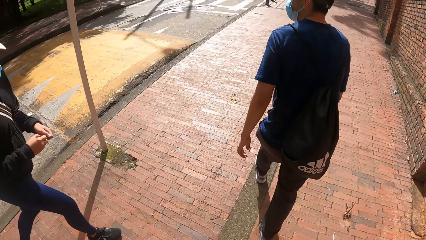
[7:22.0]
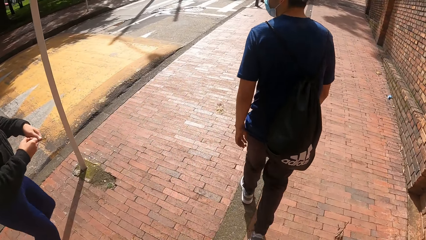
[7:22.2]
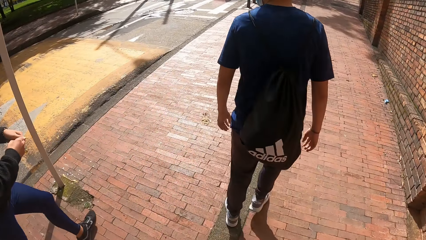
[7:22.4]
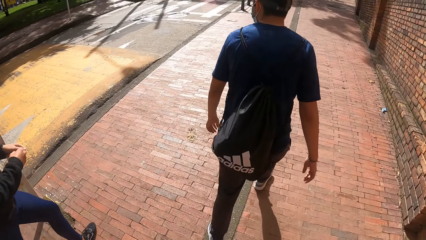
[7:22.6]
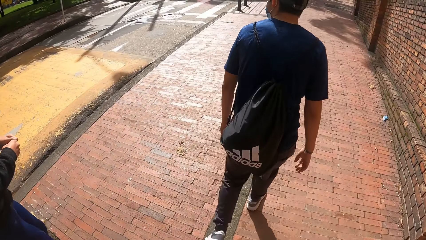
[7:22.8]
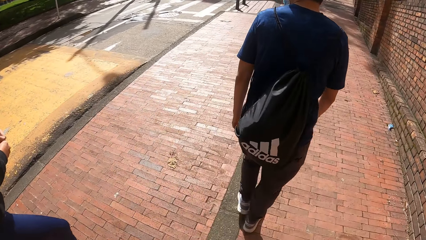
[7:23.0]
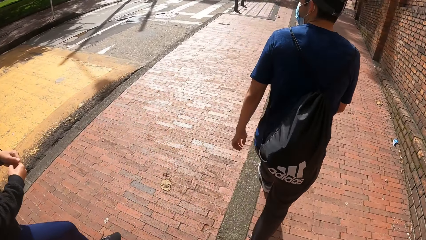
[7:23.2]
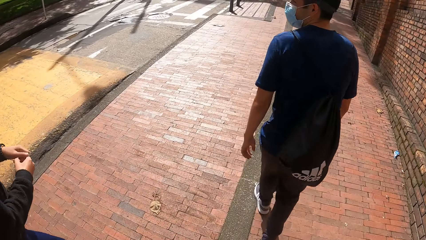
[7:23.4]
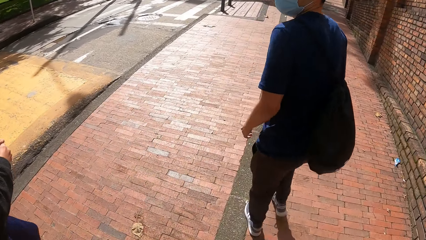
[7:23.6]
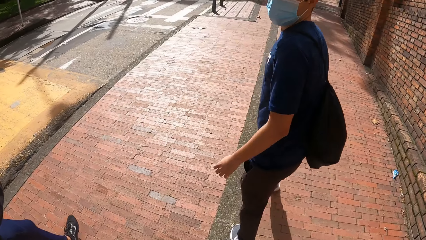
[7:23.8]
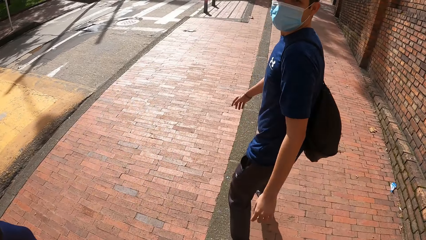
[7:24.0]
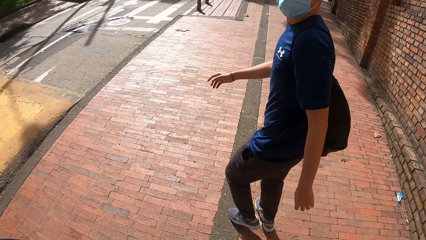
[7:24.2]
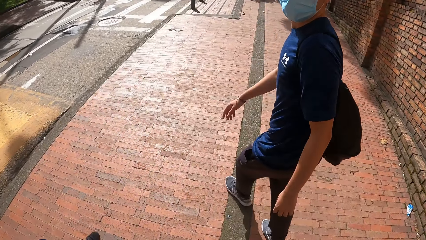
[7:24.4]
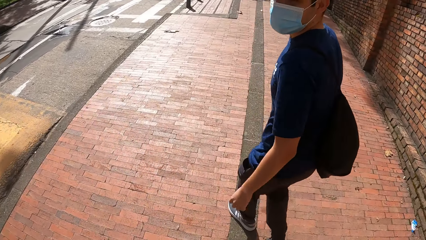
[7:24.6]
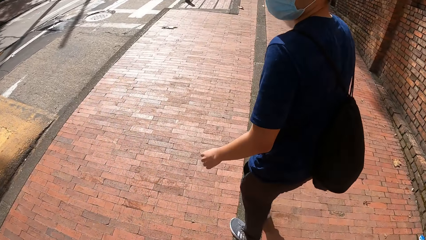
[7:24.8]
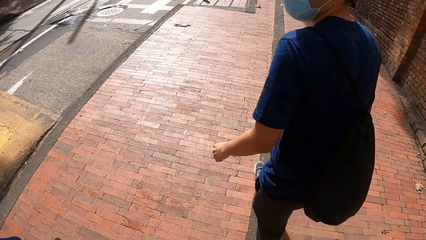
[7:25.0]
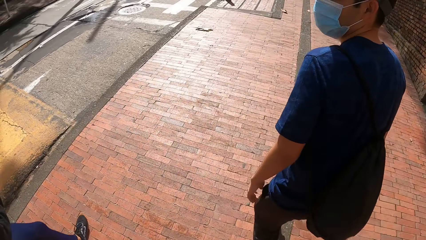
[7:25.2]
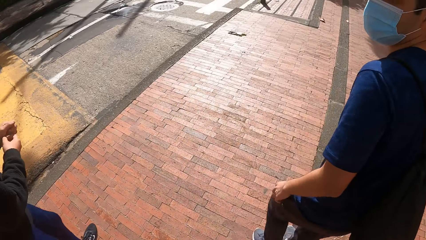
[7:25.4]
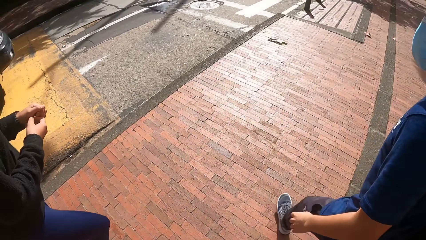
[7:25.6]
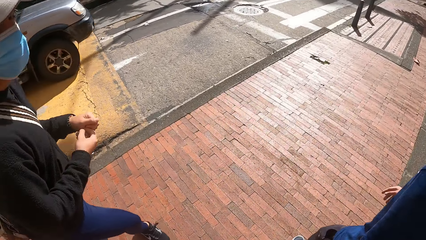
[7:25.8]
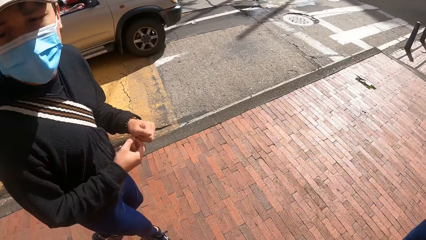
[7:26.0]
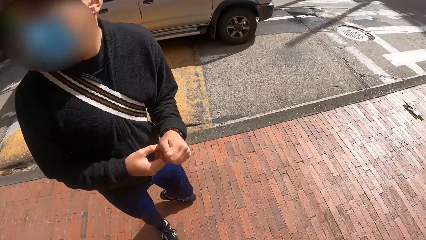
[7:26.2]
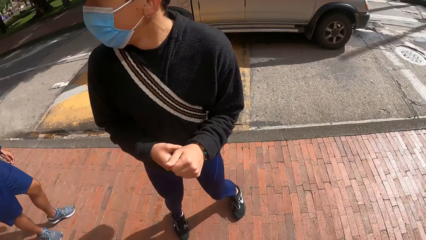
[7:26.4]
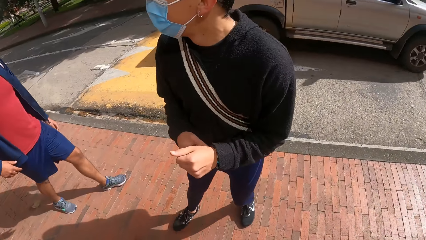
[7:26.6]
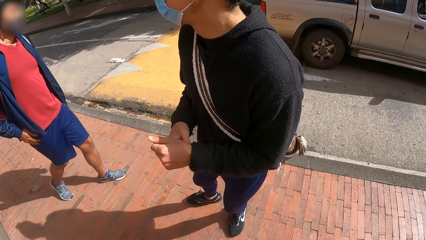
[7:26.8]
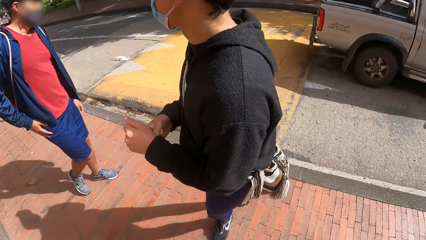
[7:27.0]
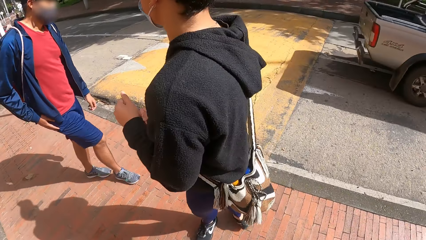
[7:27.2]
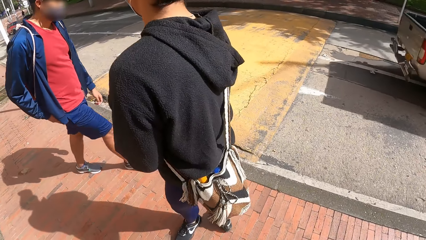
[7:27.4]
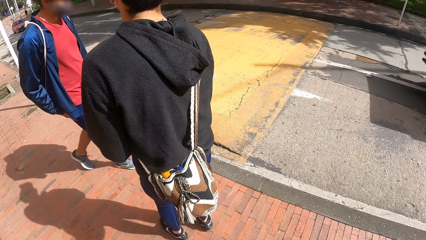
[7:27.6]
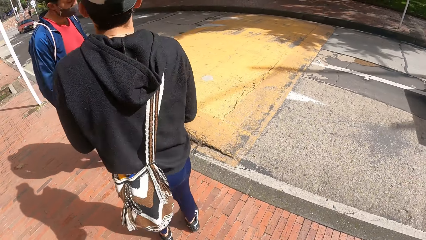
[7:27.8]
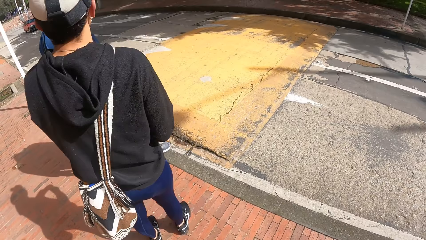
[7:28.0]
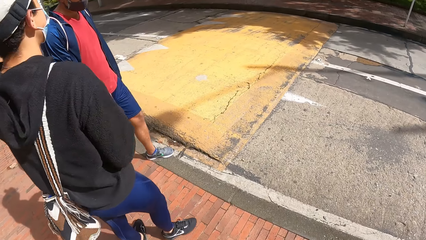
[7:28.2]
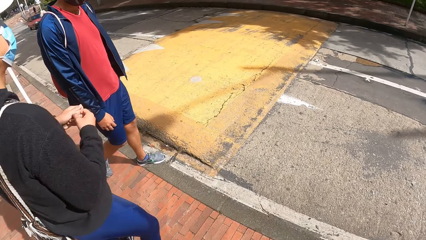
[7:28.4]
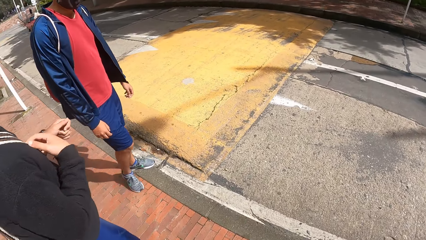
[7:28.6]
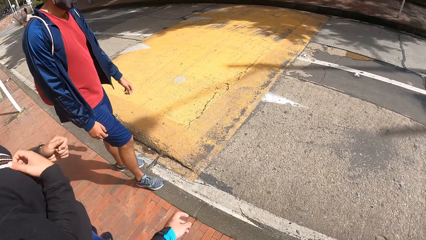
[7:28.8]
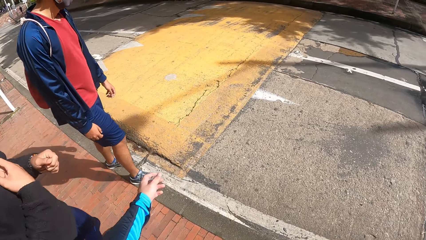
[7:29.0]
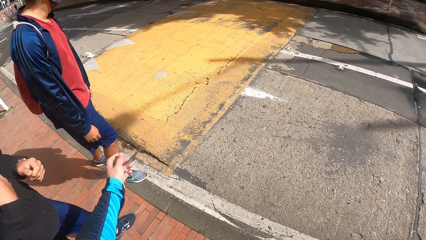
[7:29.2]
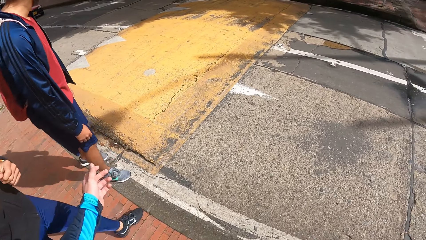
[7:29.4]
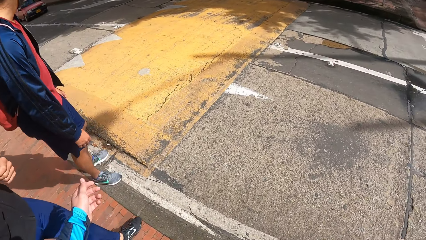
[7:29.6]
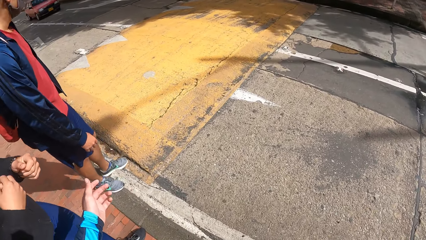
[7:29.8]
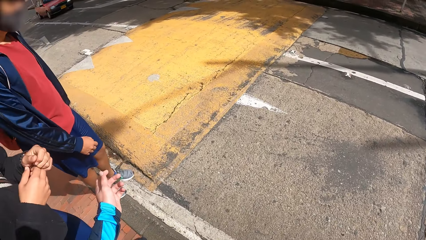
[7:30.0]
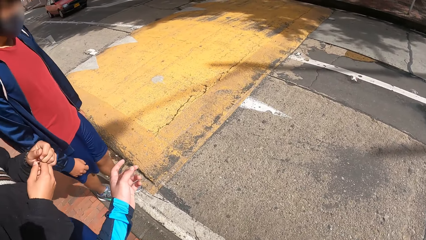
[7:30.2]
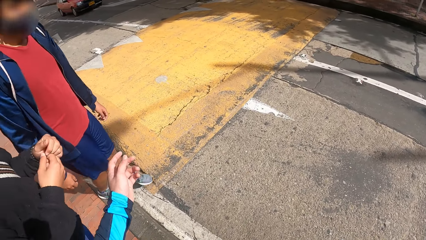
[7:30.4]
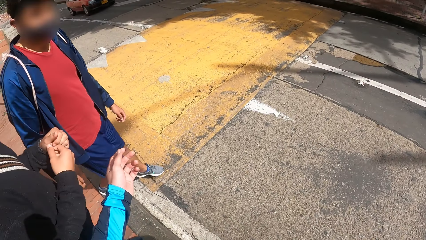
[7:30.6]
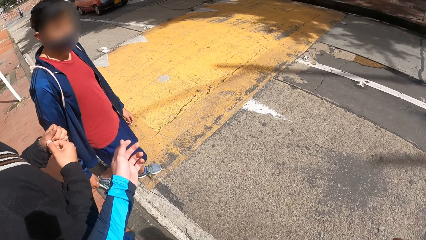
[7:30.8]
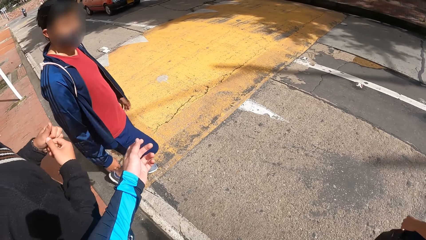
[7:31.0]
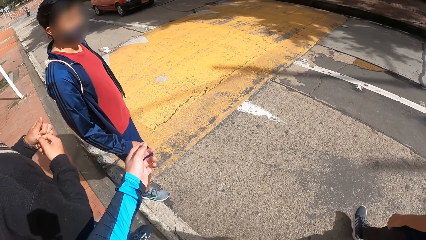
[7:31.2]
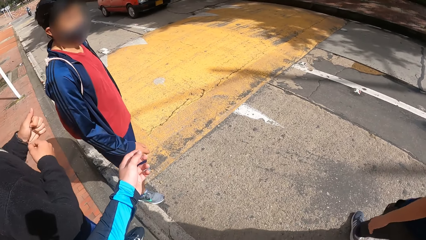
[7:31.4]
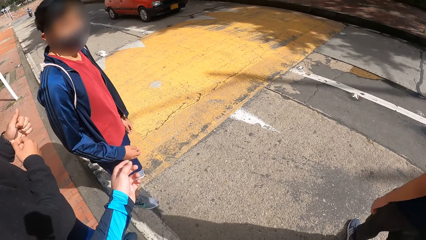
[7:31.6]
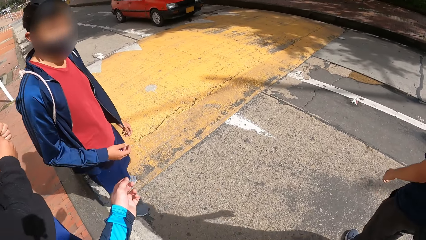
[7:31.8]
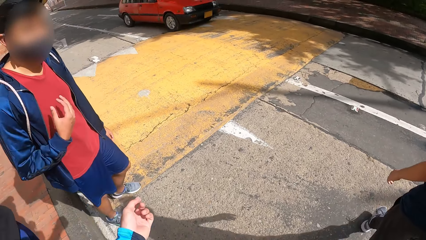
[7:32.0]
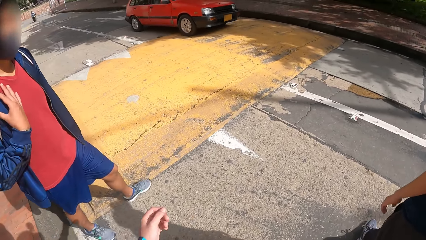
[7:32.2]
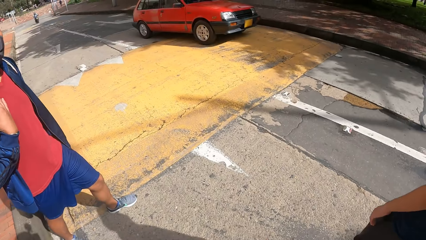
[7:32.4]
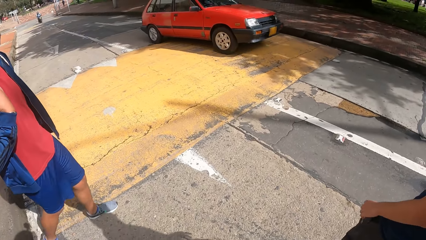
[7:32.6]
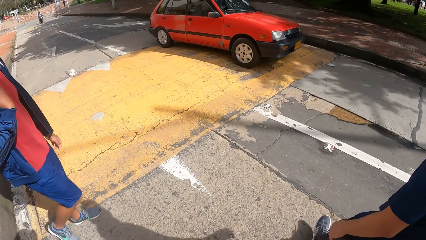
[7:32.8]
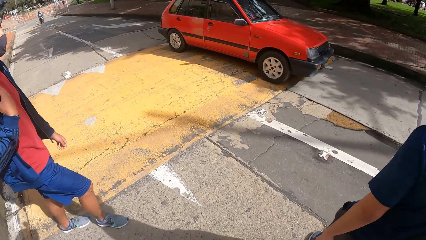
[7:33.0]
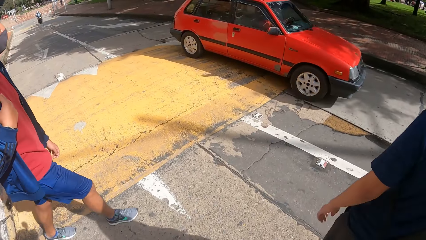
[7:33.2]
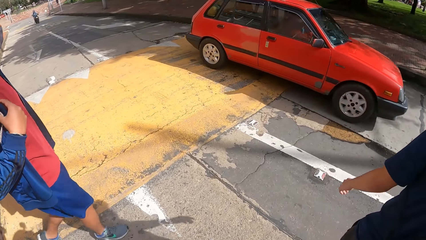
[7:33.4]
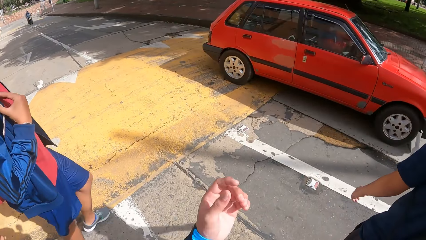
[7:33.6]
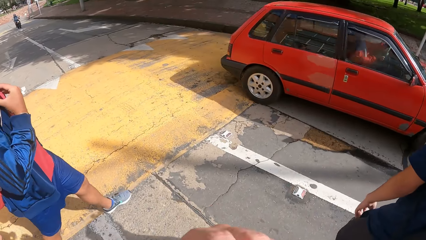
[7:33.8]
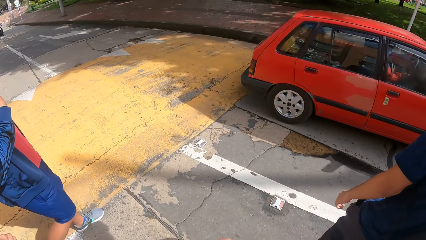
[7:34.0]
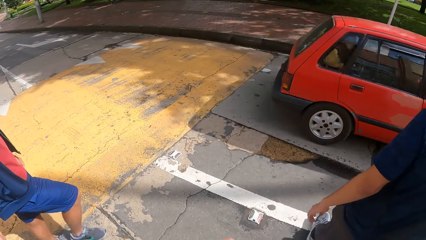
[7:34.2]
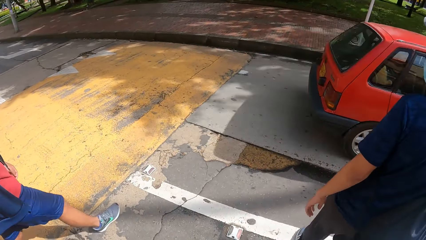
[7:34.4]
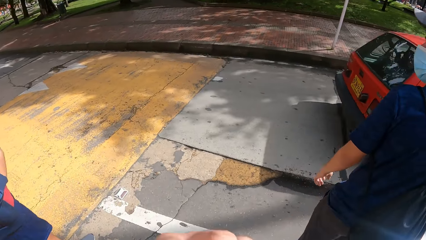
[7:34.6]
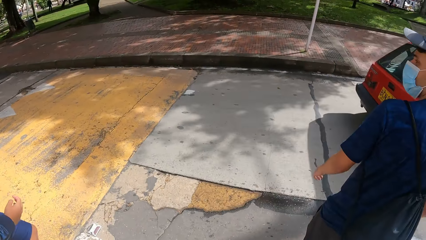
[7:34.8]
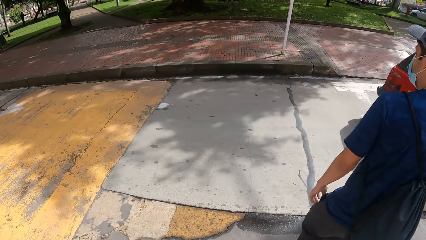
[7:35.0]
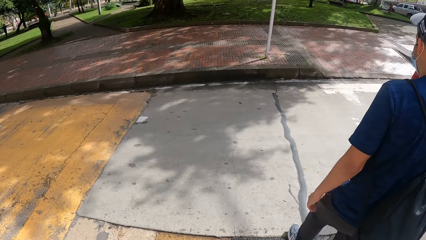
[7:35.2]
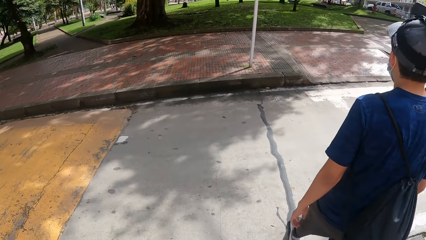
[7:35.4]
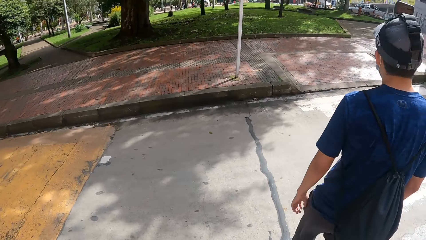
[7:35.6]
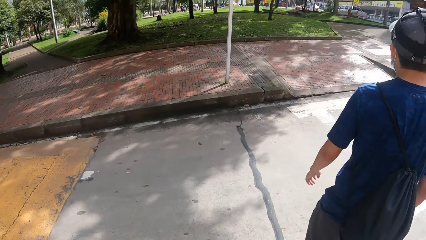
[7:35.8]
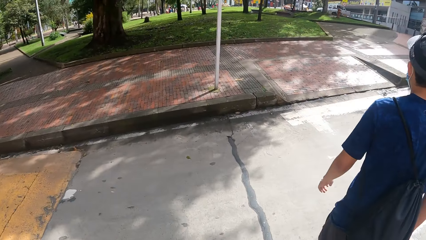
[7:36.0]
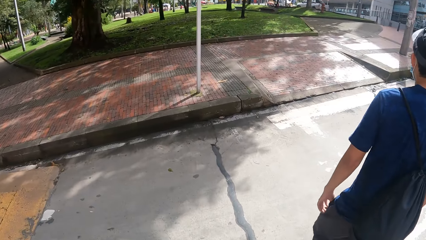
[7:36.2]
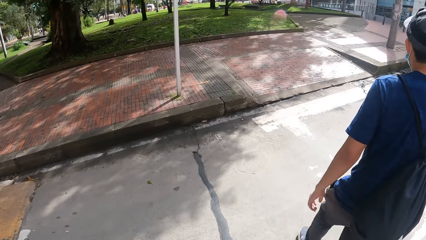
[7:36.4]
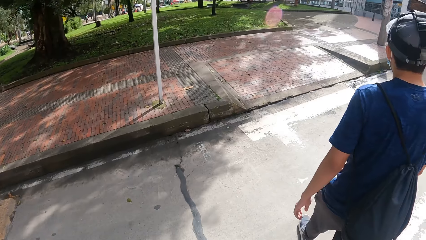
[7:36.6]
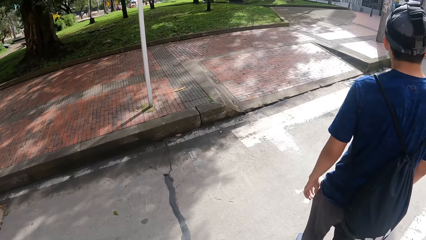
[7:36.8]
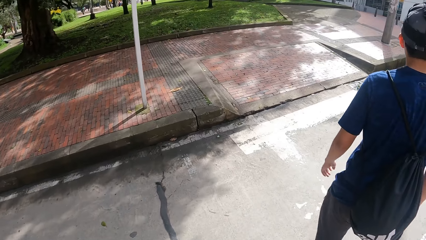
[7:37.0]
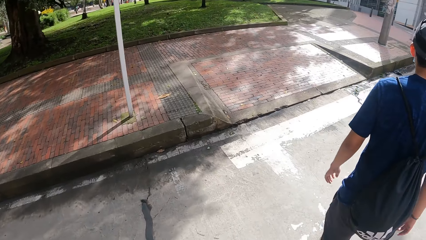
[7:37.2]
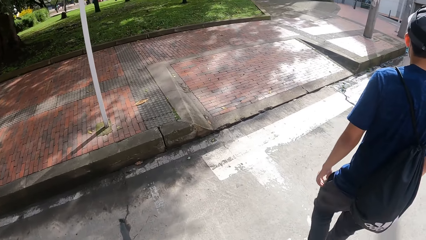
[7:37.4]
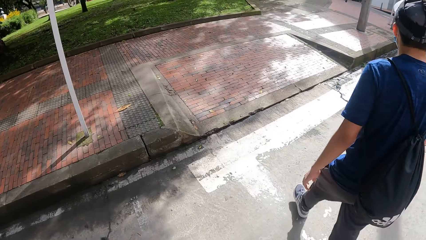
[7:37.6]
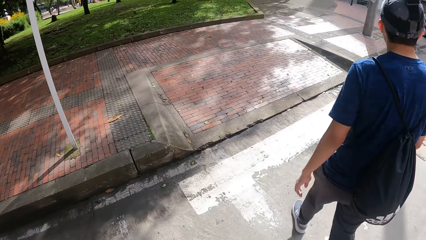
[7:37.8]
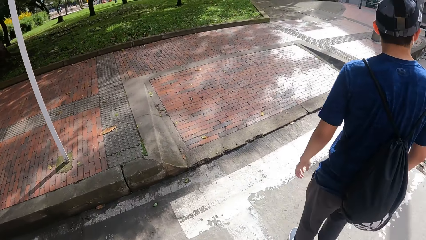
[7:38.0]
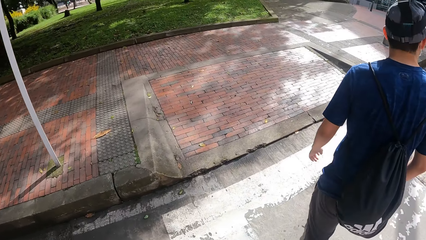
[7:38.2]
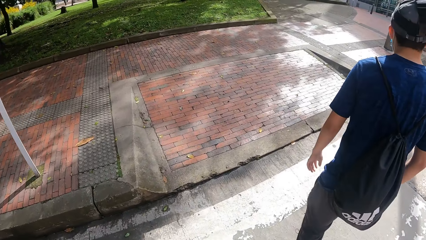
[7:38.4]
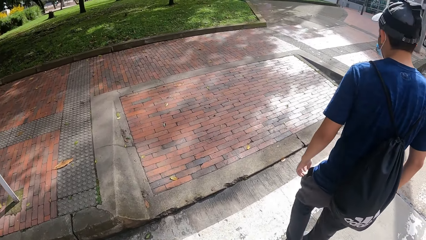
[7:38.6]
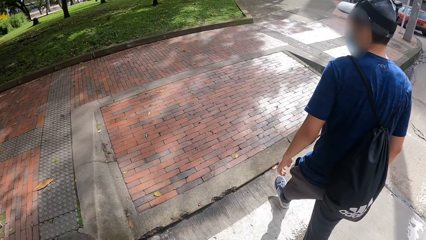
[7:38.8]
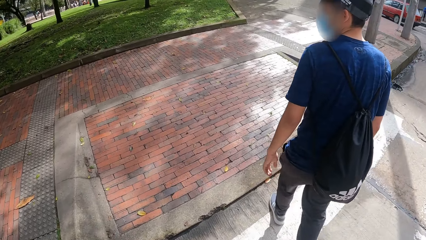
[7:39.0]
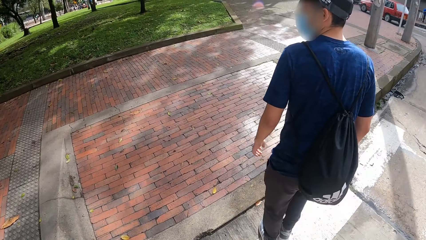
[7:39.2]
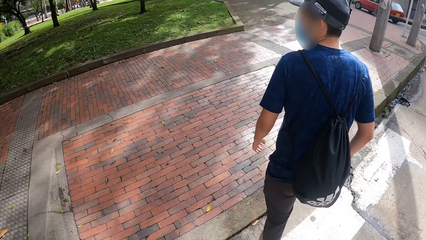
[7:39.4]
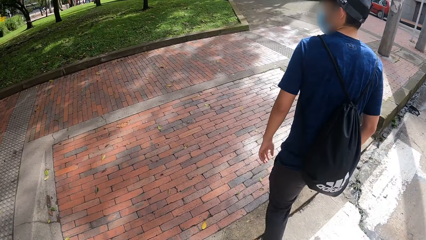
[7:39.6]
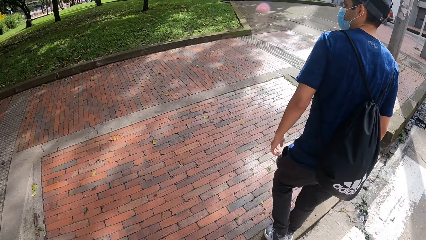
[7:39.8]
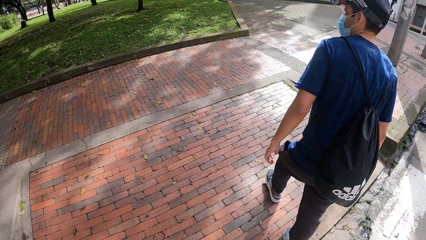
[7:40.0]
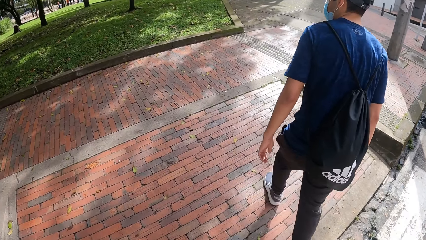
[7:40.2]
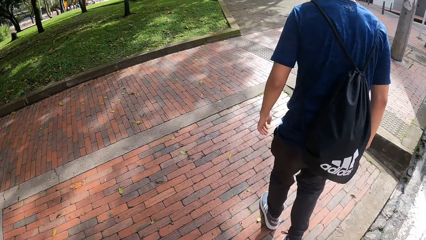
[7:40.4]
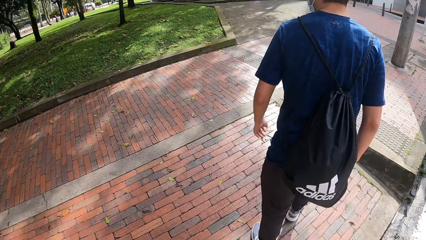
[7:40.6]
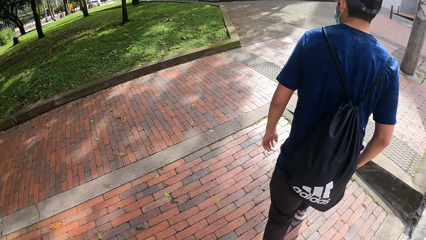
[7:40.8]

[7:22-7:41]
A car drives past the camera wearer. The man walks on the road. A car drives past the camera wearer. They stretch out a hand to a person. Another man walks on the road. The first man walks on the road. The camera wearer walks on the road and crosses the road.
